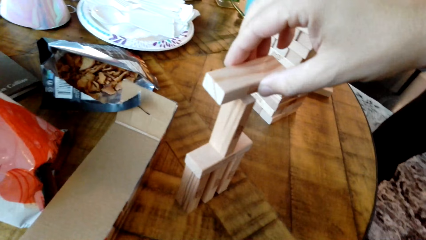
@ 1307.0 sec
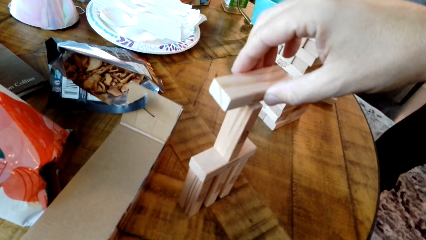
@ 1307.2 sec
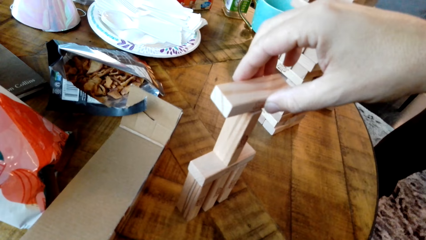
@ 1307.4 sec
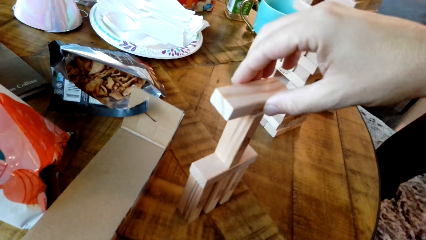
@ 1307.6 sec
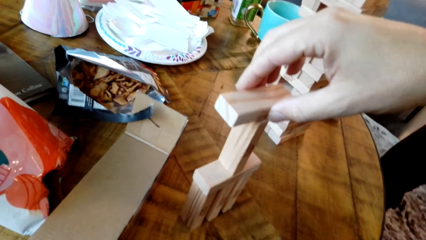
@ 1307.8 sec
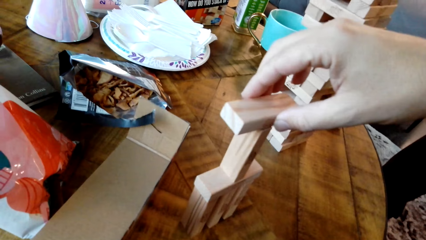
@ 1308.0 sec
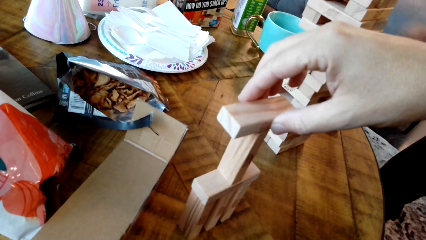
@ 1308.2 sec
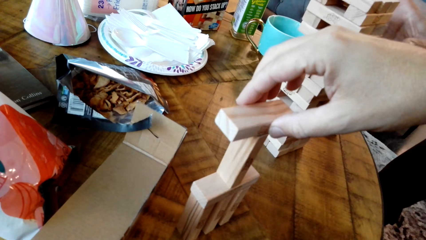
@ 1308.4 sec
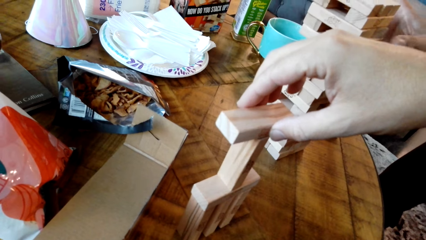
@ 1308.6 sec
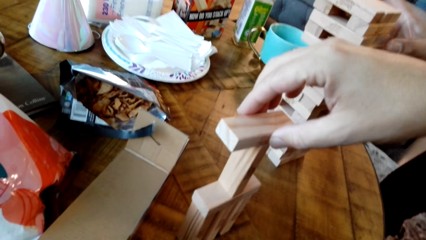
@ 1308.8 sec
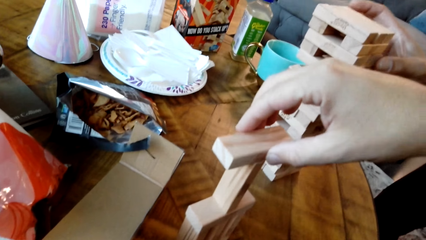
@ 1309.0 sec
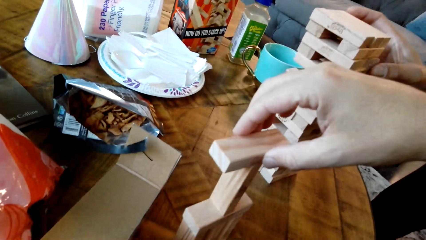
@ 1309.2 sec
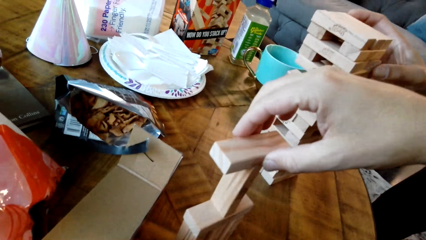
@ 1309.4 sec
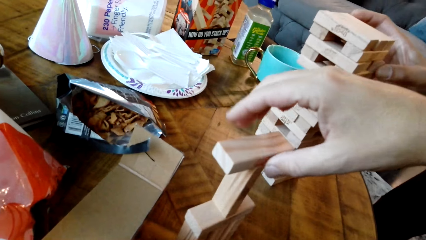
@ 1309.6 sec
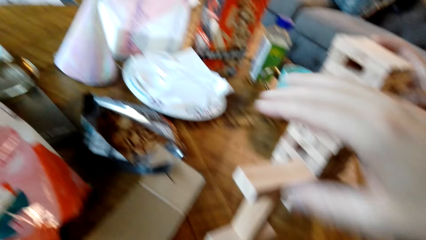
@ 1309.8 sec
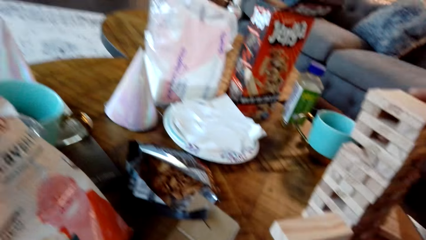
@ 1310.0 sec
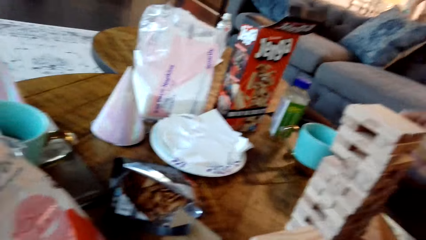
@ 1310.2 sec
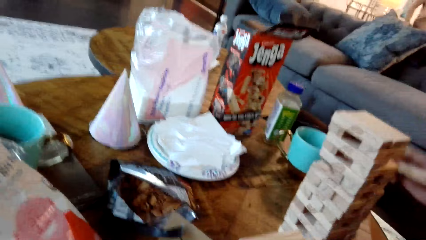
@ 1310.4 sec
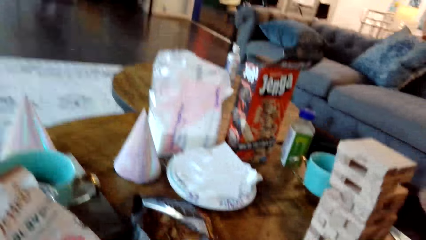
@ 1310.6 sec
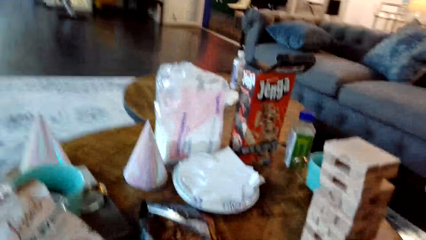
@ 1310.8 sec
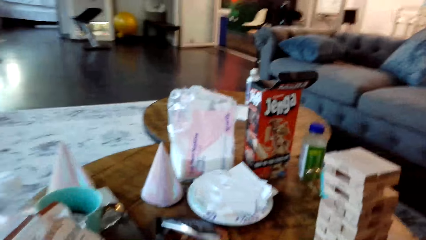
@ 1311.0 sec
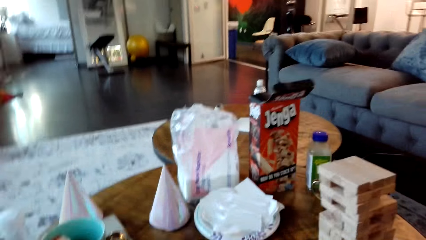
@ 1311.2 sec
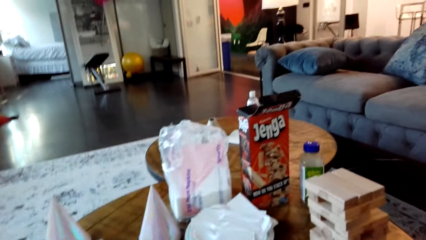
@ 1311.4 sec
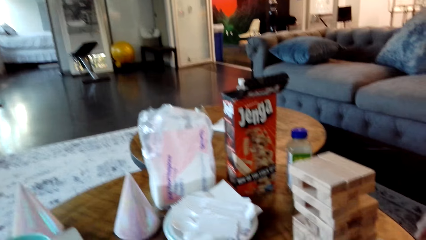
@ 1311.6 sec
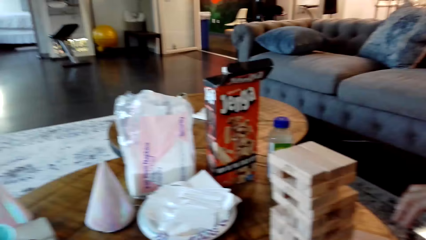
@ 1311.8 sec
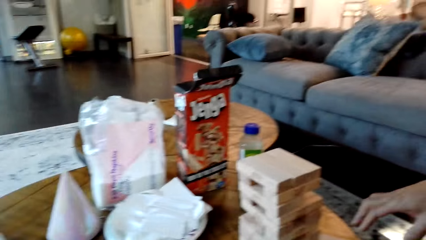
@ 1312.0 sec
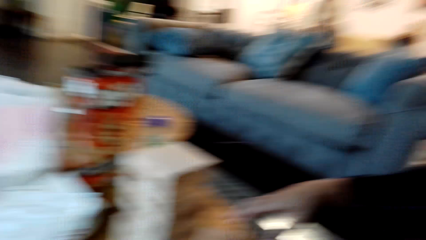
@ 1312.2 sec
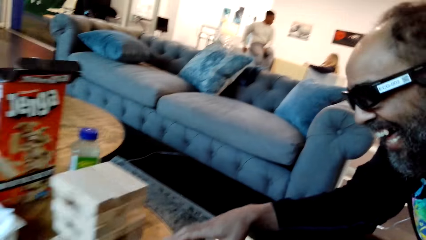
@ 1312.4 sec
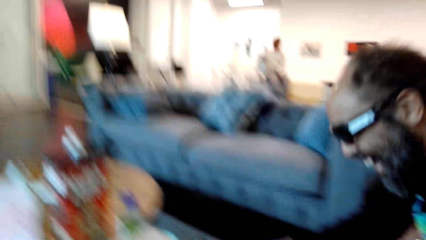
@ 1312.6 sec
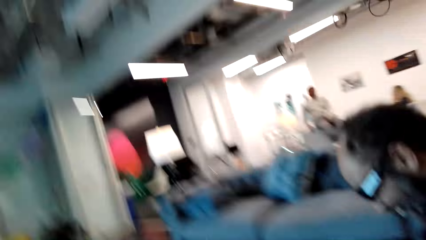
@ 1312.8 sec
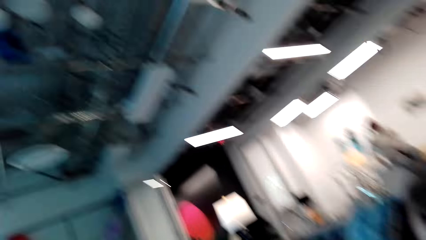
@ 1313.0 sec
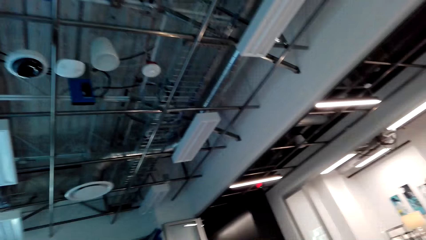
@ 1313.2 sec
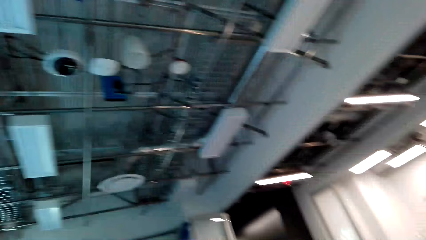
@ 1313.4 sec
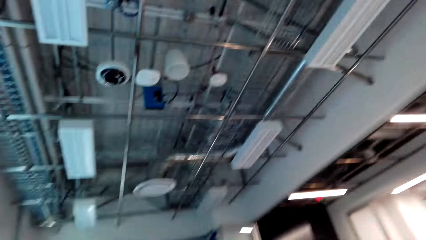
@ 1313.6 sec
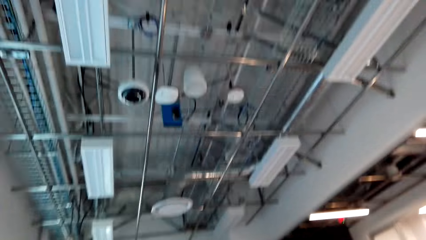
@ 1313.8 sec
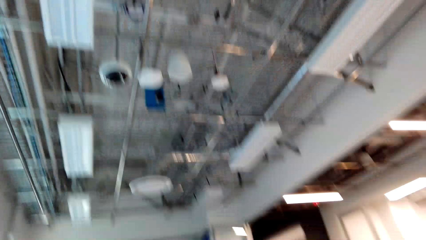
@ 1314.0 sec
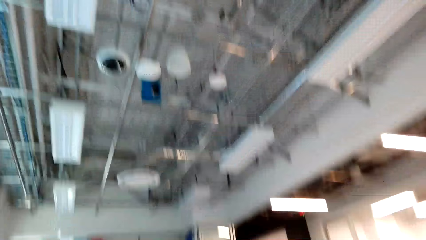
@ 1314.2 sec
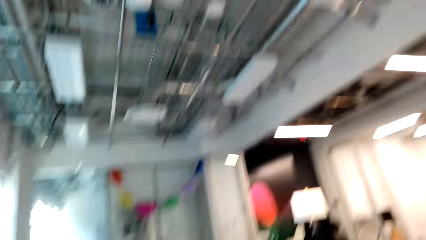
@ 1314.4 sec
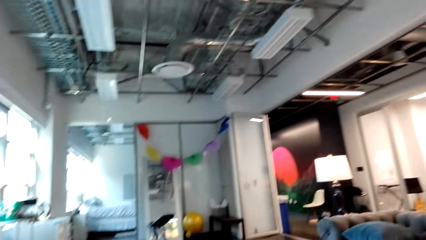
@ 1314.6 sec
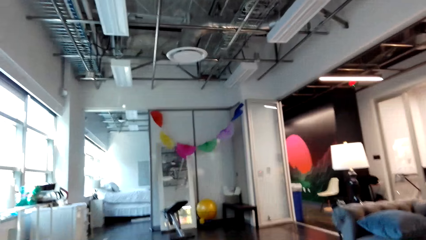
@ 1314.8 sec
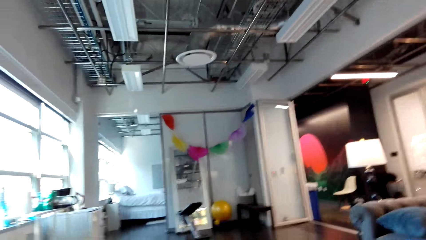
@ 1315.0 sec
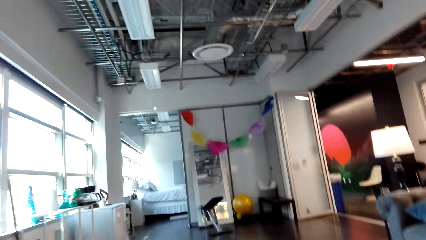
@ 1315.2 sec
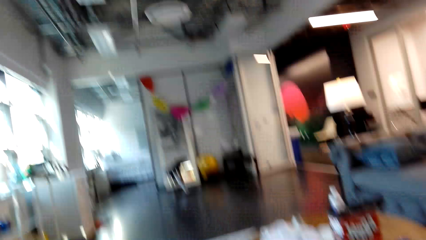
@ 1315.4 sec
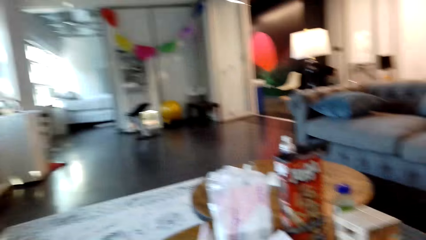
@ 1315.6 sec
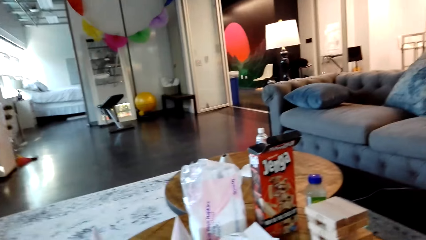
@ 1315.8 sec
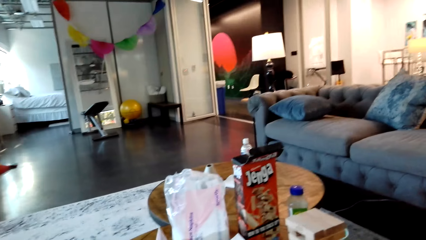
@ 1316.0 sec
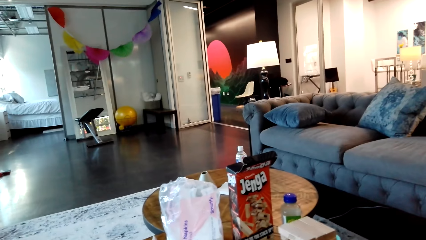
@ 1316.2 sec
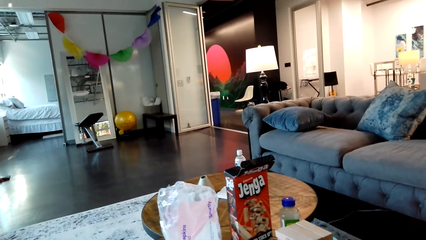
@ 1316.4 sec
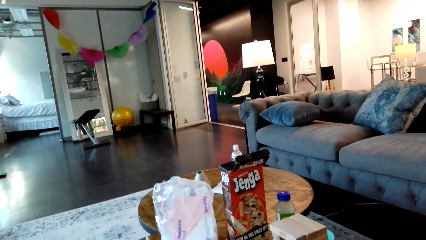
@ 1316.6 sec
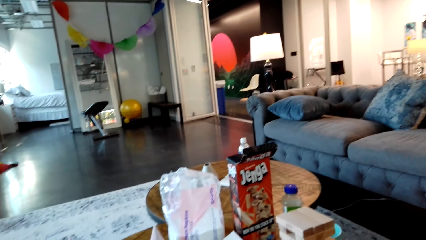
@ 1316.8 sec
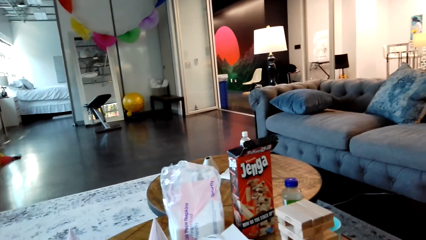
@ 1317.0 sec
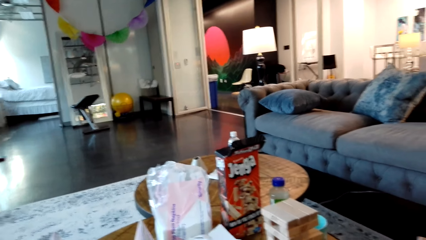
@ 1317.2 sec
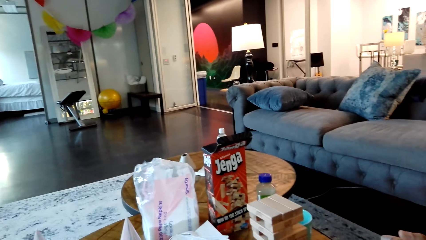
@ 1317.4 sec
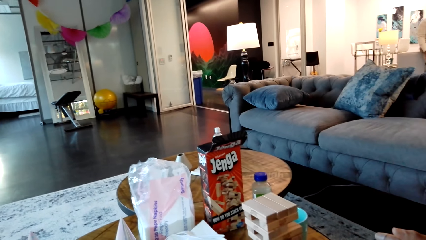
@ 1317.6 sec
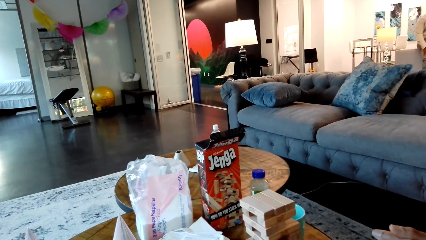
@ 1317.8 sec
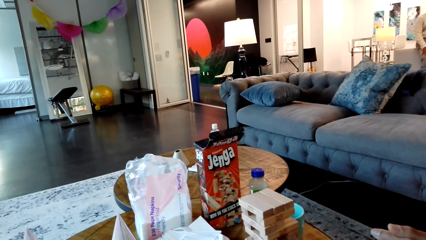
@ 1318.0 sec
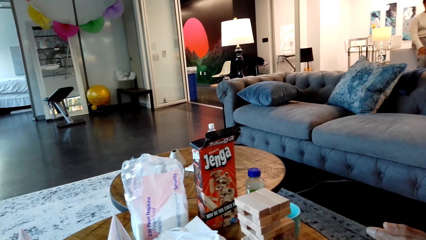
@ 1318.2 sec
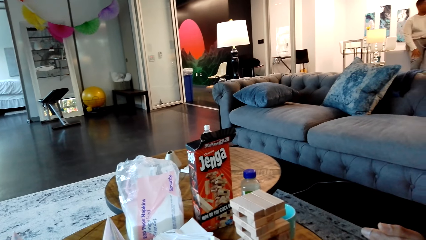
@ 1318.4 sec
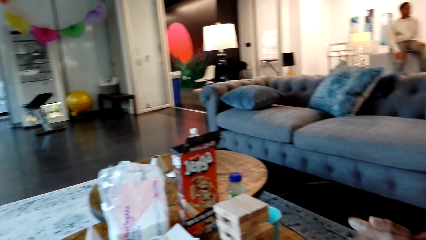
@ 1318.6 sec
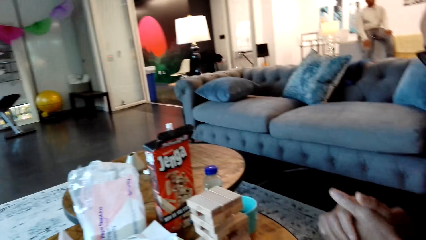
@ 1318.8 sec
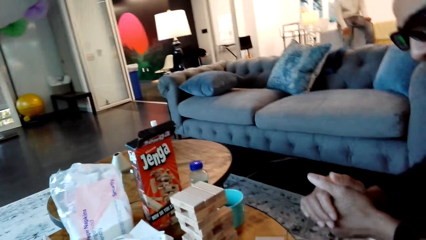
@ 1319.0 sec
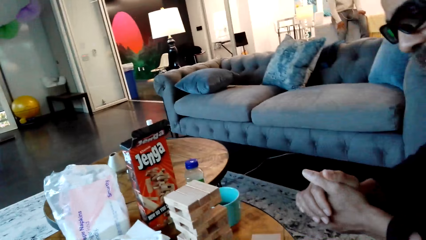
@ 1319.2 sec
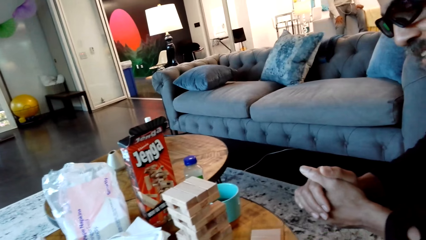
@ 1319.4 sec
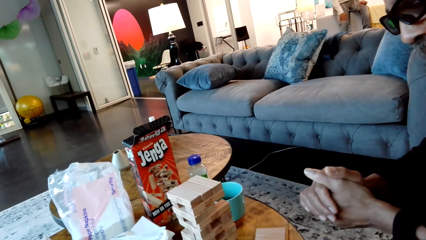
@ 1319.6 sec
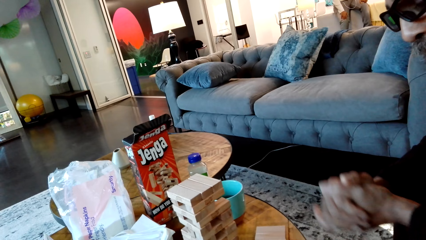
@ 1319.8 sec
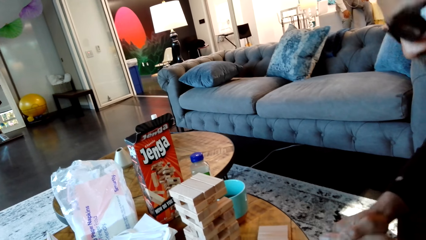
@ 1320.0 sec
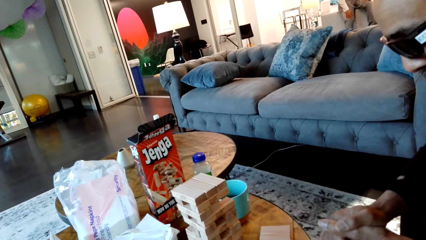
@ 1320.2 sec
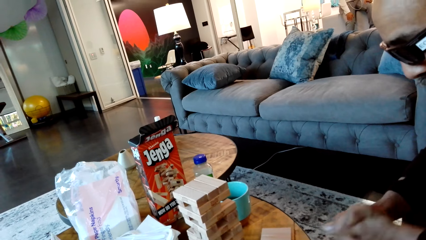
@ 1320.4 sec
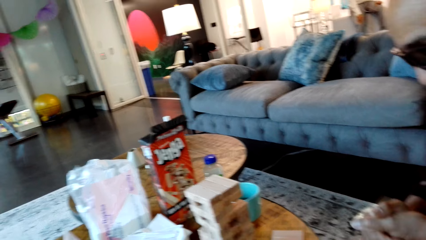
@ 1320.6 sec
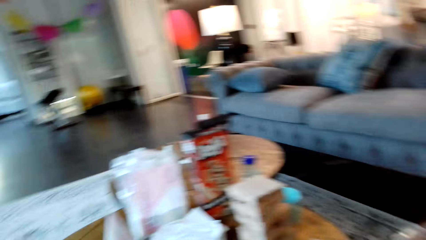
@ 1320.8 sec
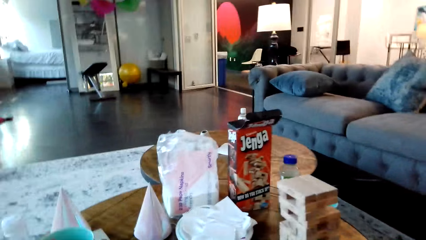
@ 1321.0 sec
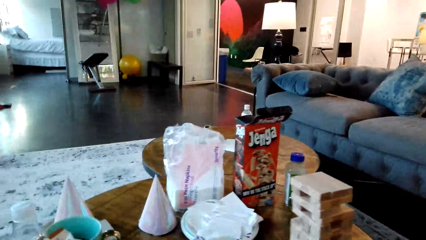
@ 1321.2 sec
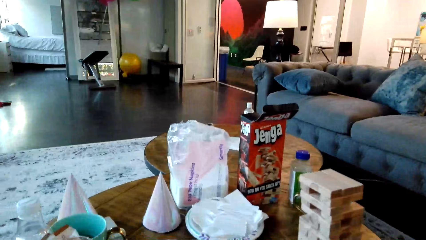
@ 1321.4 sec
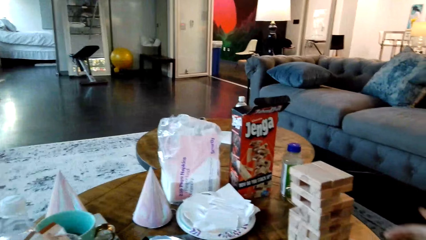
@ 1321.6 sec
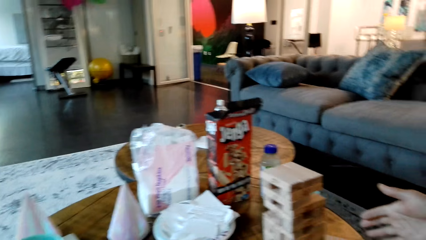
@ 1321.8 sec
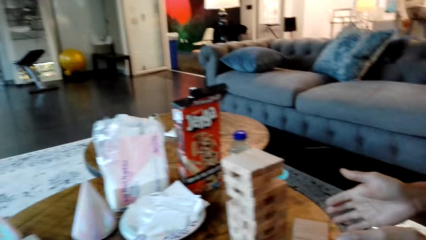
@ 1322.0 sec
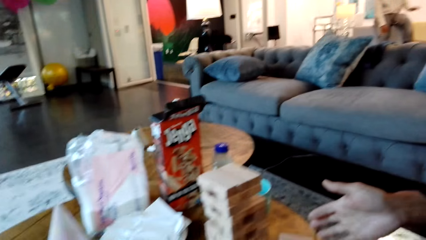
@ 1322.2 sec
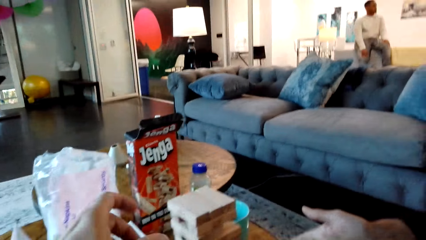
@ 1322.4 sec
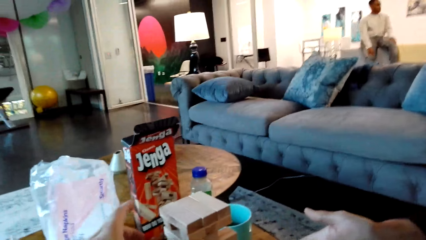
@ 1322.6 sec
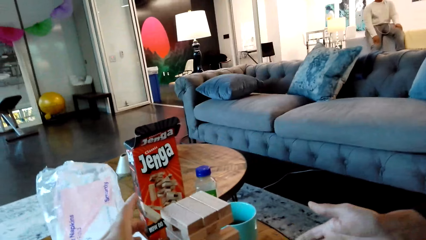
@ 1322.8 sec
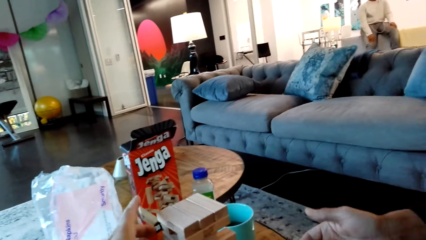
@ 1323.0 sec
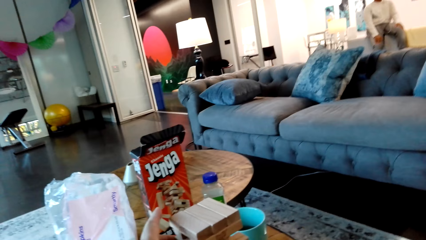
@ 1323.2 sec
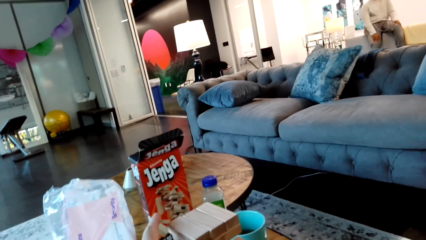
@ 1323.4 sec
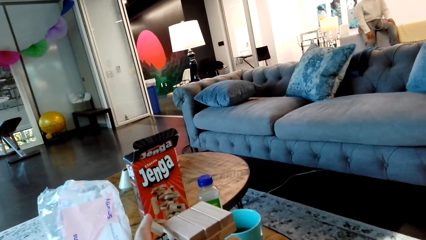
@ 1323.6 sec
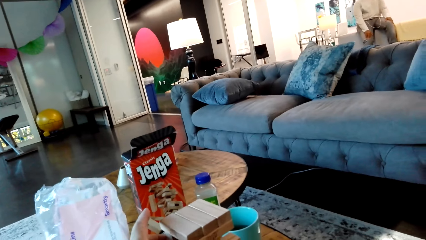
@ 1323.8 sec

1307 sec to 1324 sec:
The camera wearer places the jenga block on top of other jenga blocks. A man holds the blocks together and grabs the jenga blocks on the table. The camera wearer looks at the roof. They look at the block. The man looks at the blocks and gestures with his hands.
